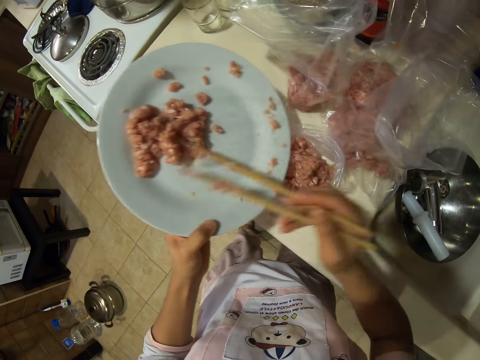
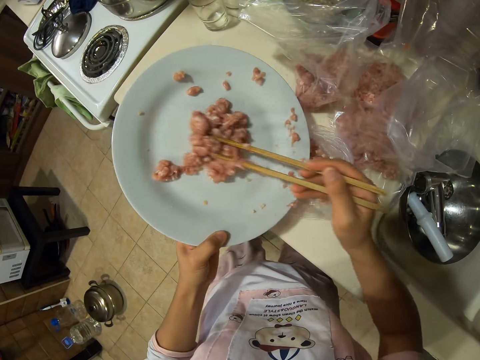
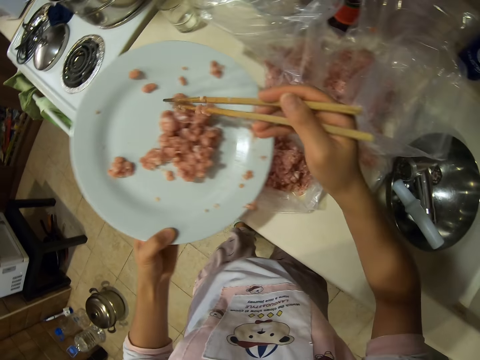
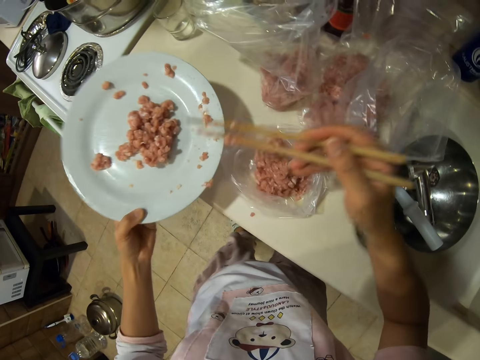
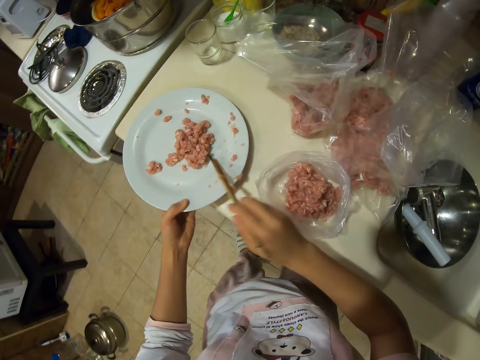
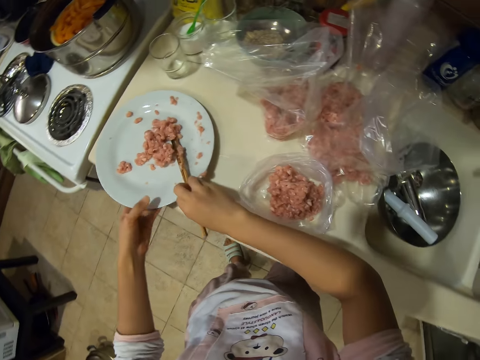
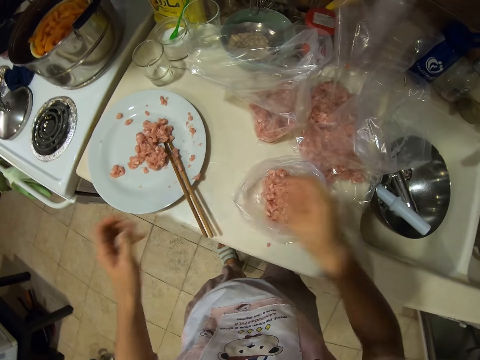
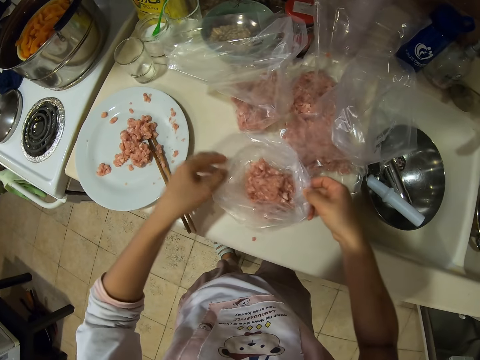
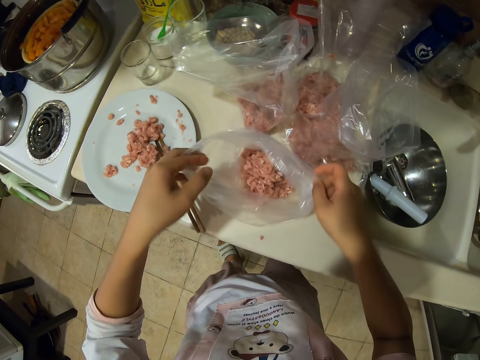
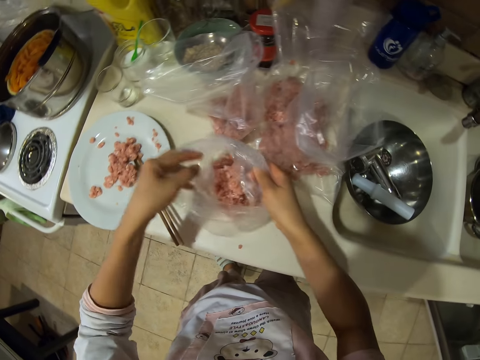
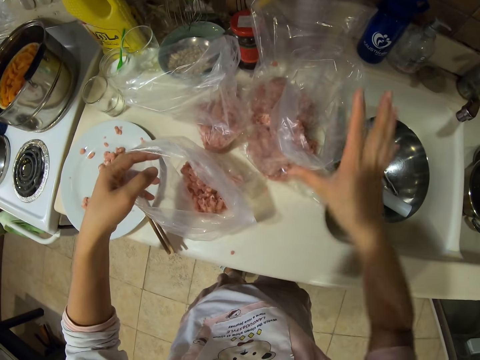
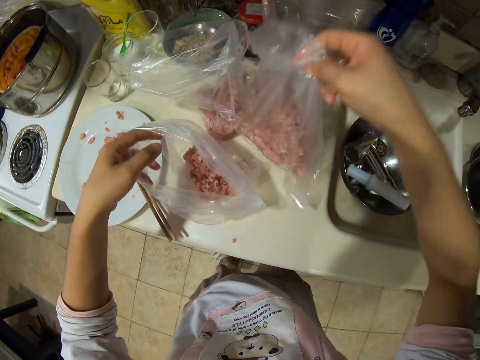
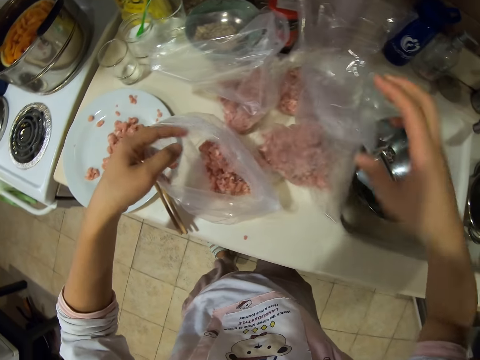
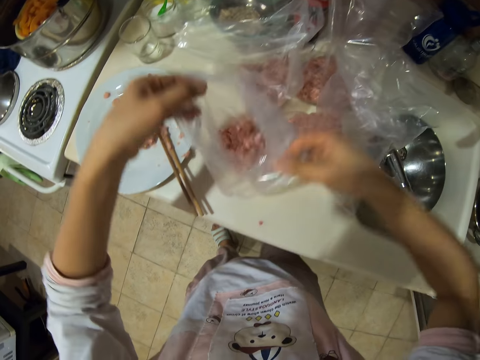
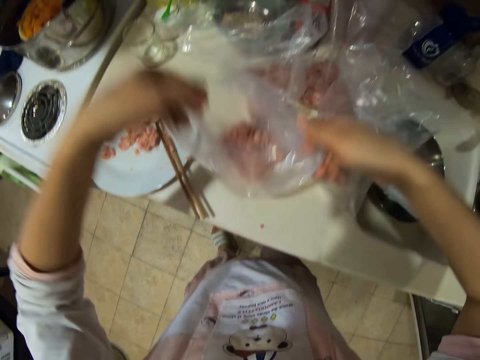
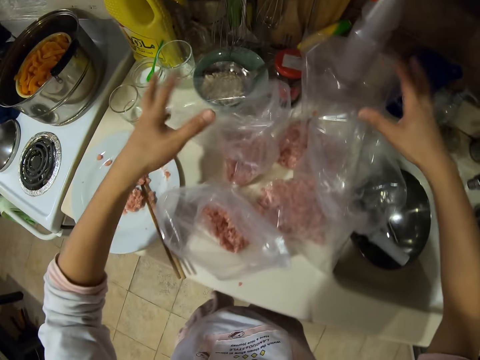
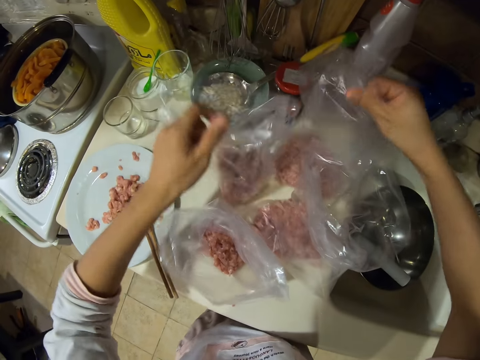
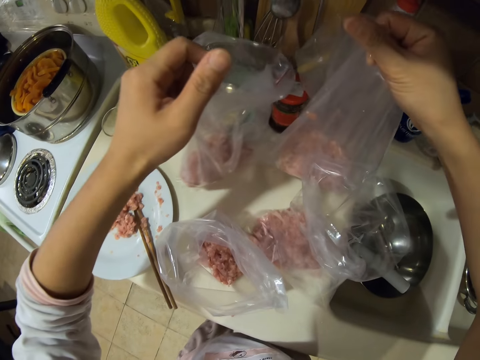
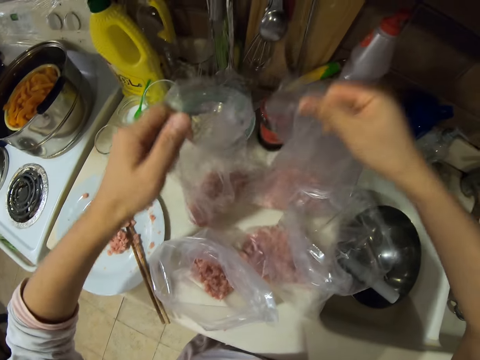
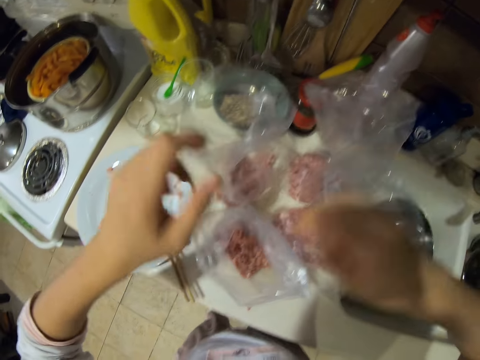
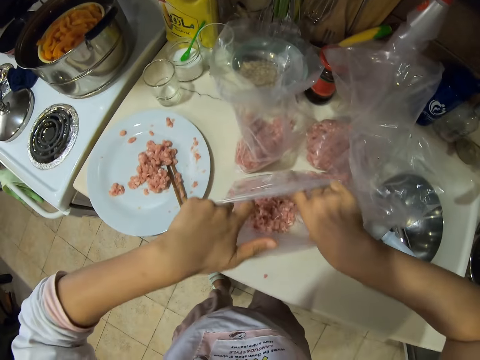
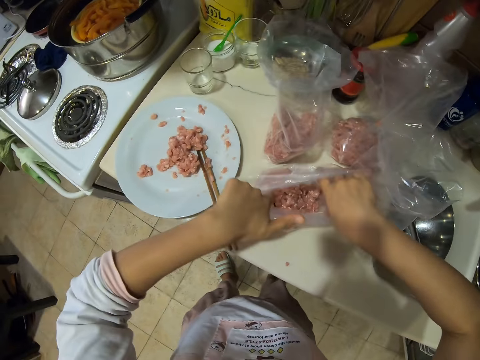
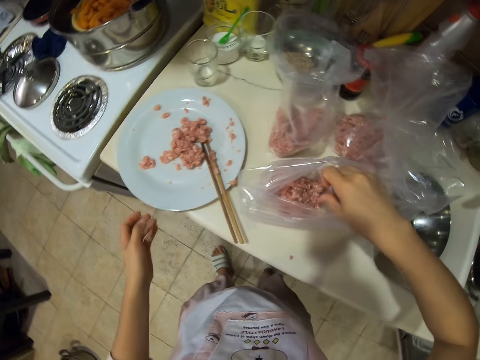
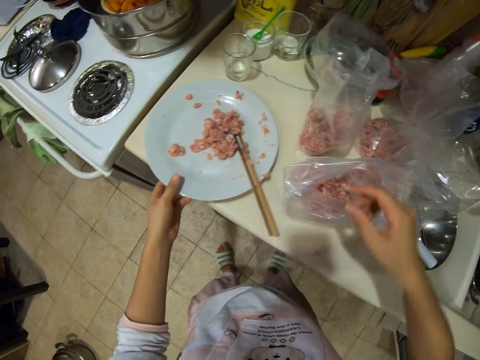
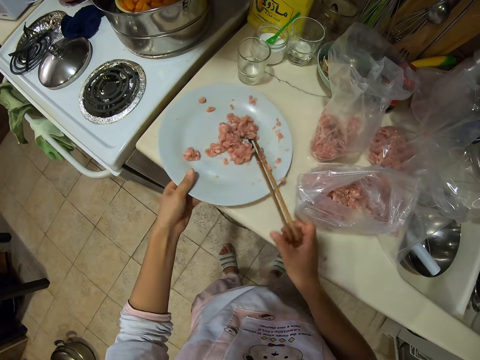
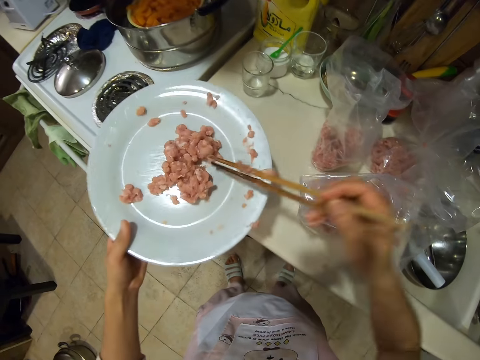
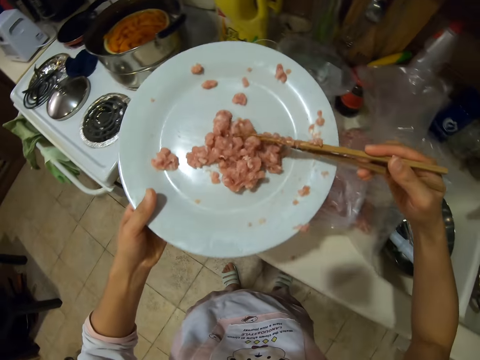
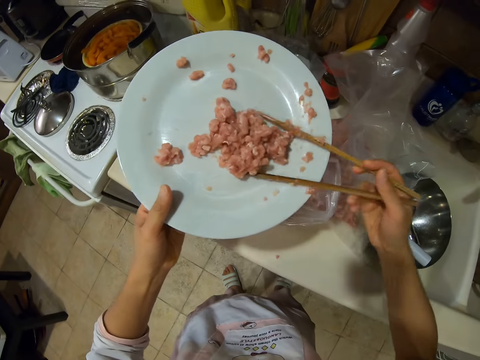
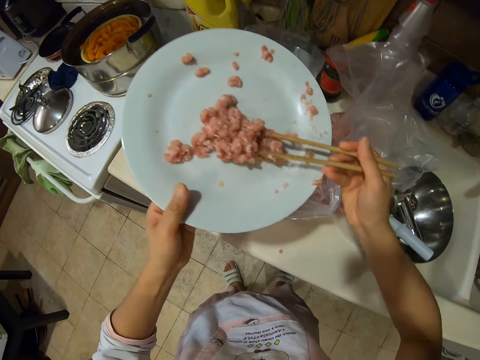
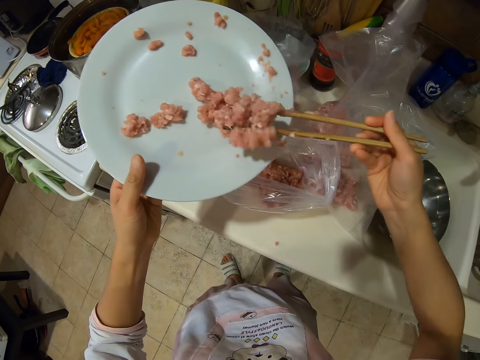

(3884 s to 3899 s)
The camera wearer puts the plate on the table or cabinet. They put the chopsticks on the plate. They lift up the papers with minced meat. They stretch the nylon paper. They look at the nylon papers. They pick up the plate with minced meat from the table. They pick up the chopsticks from the plate. They scoop minced meat from the plate with the chopsticks.

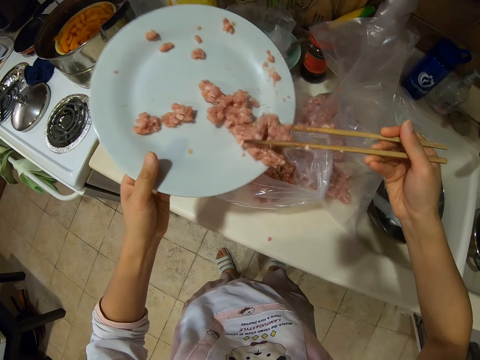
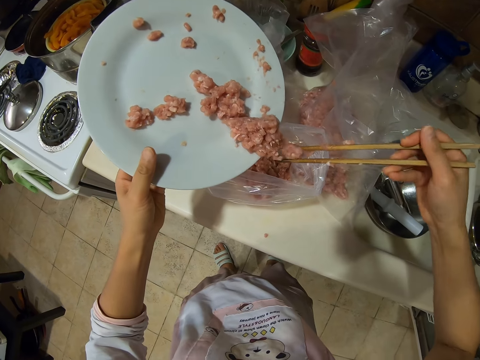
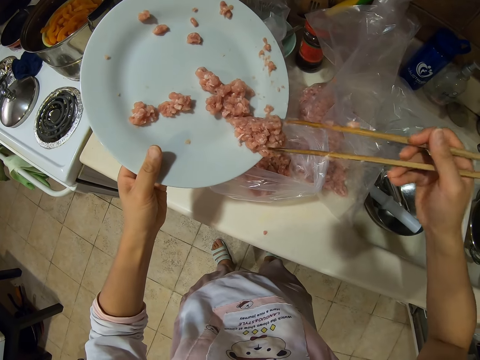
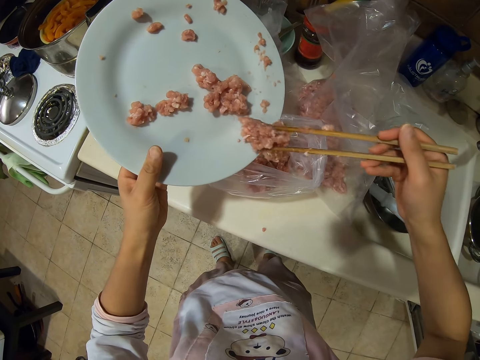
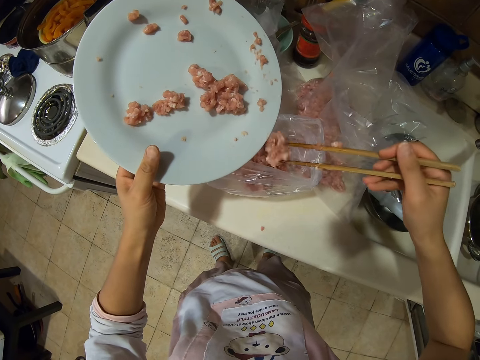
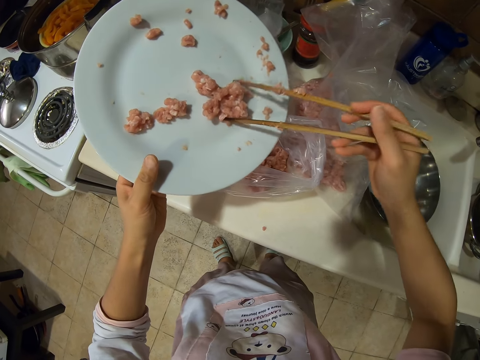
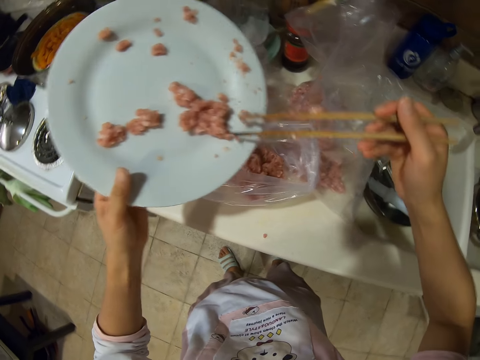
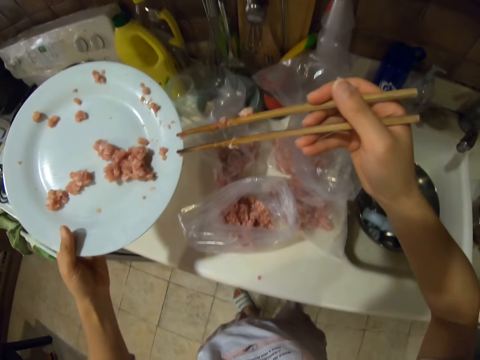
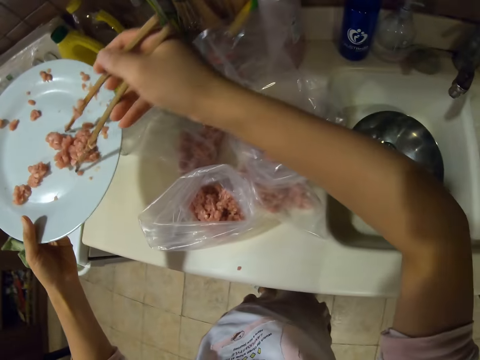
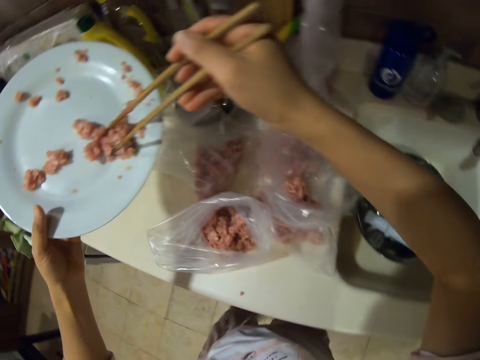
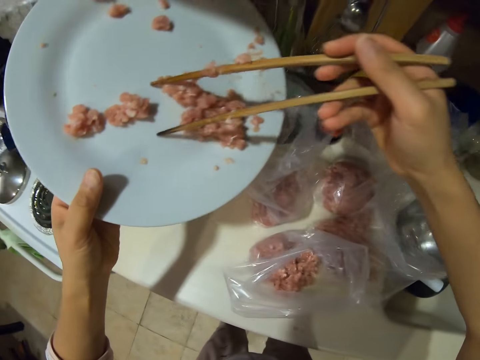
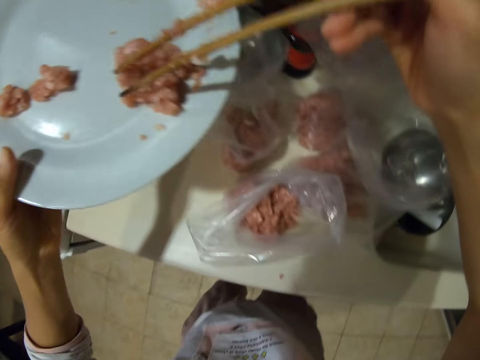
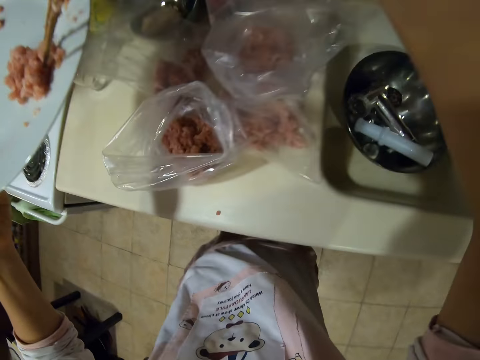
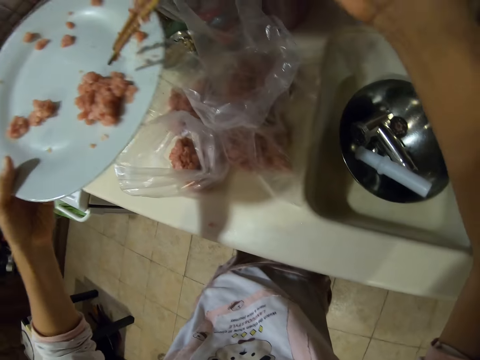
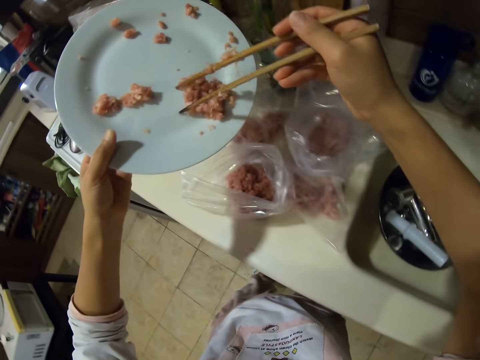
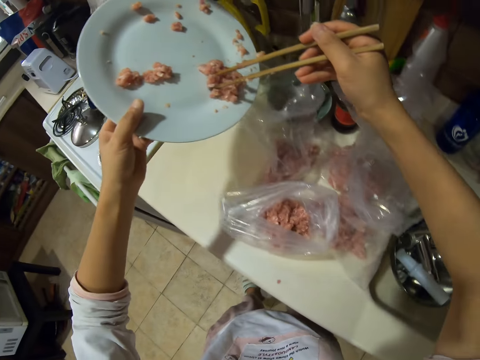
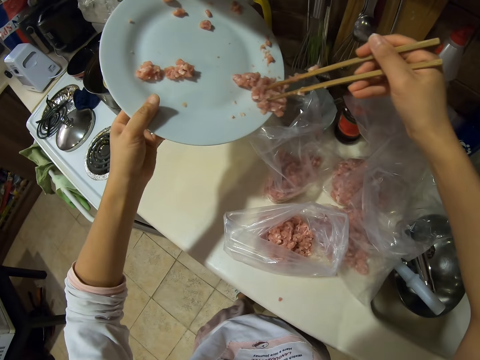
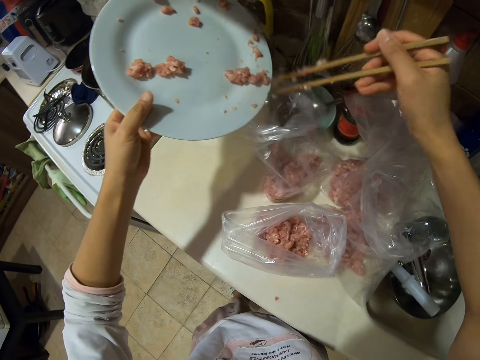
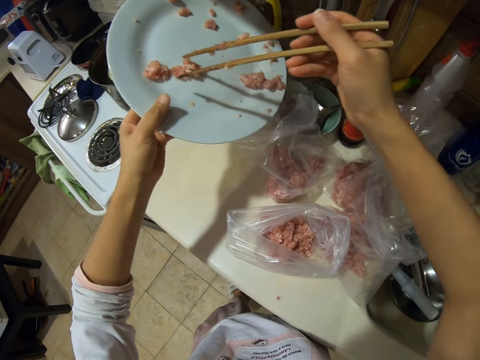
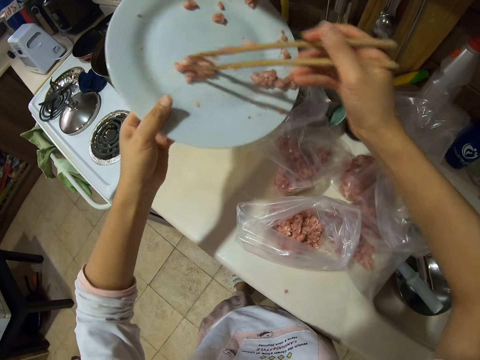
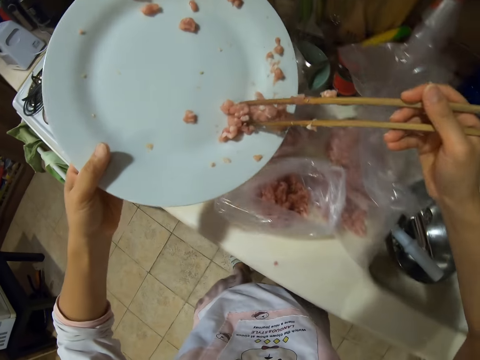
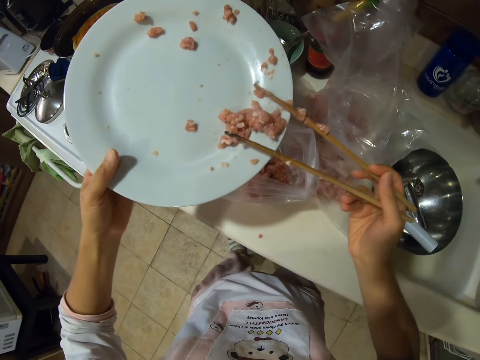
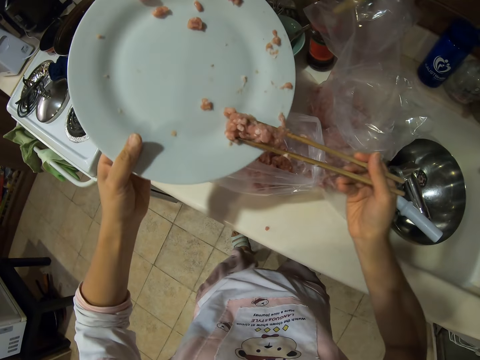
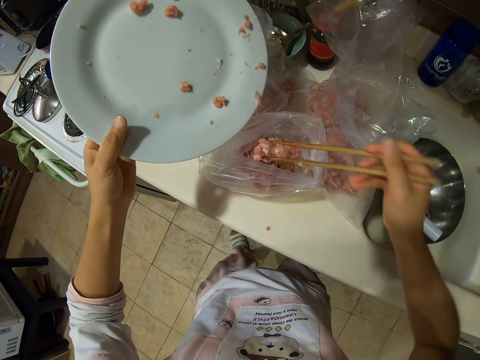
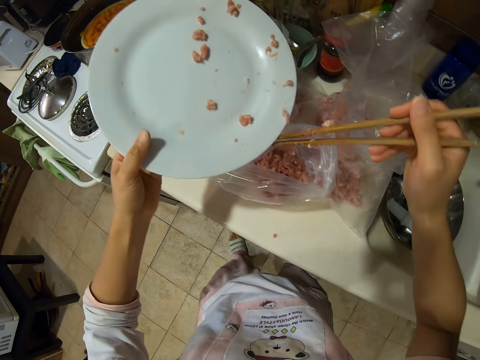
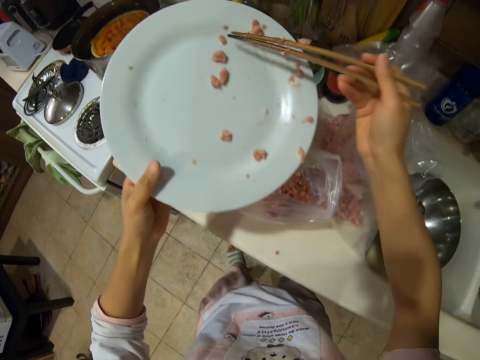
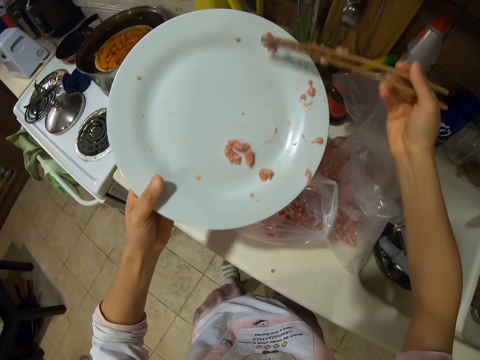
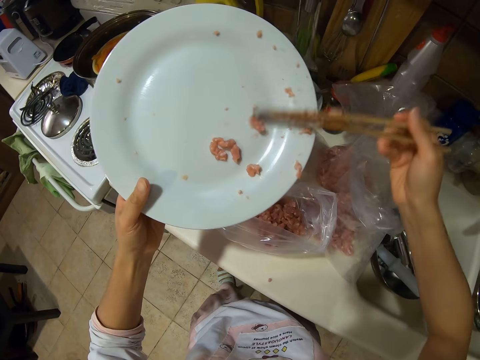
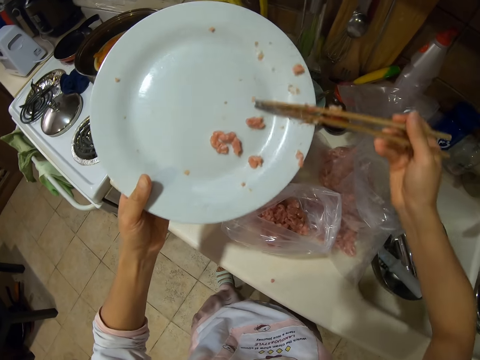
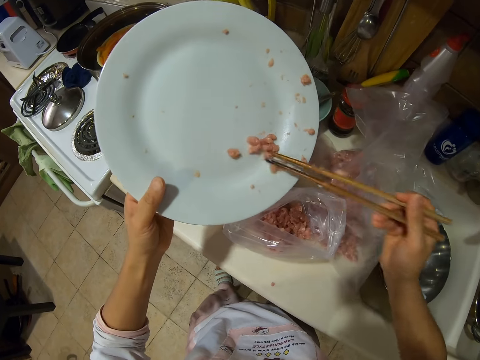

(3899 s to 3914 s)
The camera wearer puts the minced meat in the nylon paper. They look around. They put the meat in the nylon paper.
